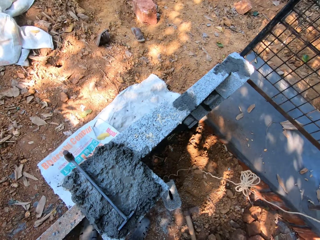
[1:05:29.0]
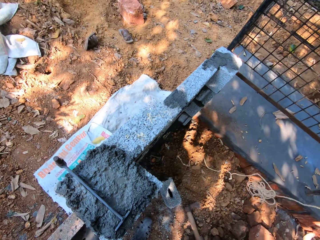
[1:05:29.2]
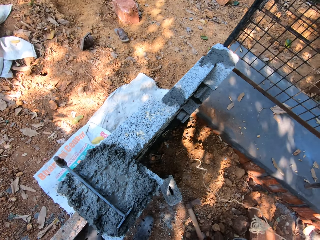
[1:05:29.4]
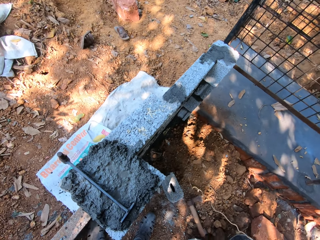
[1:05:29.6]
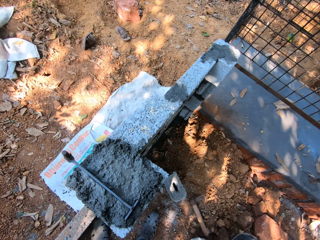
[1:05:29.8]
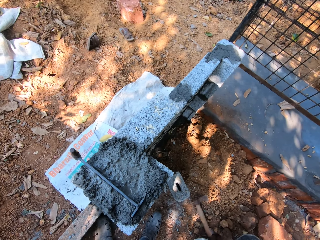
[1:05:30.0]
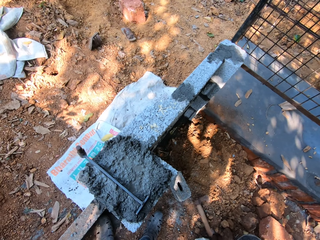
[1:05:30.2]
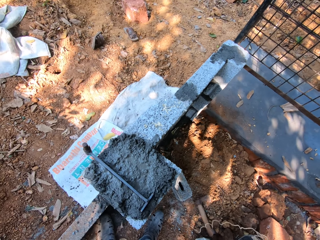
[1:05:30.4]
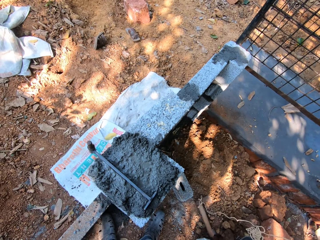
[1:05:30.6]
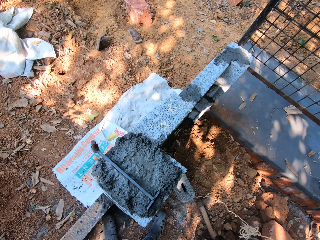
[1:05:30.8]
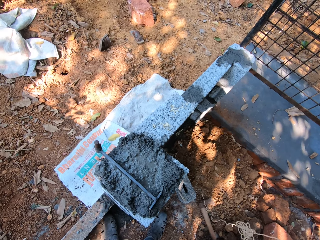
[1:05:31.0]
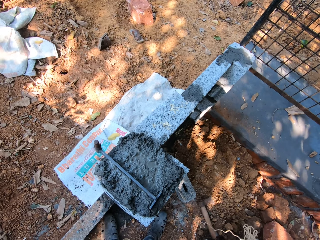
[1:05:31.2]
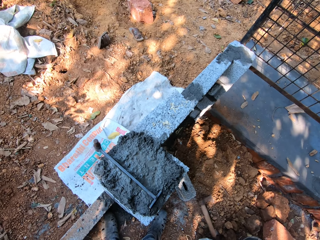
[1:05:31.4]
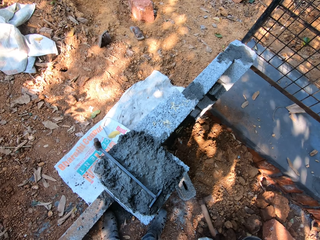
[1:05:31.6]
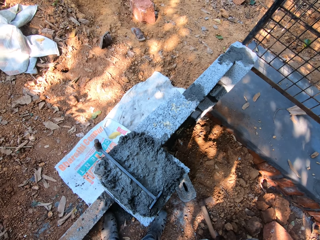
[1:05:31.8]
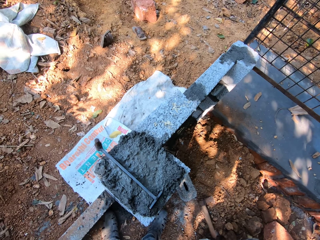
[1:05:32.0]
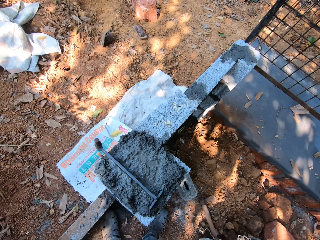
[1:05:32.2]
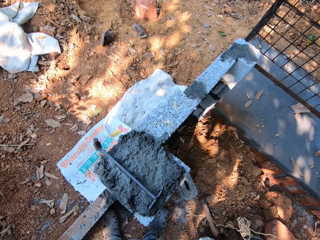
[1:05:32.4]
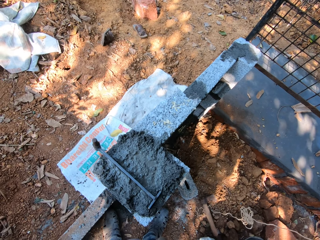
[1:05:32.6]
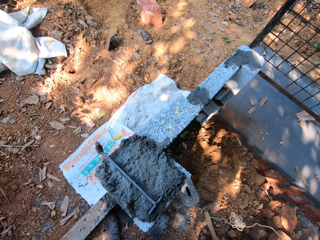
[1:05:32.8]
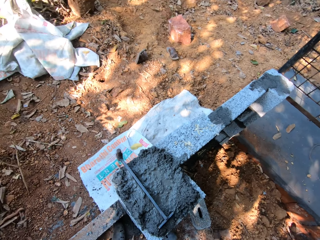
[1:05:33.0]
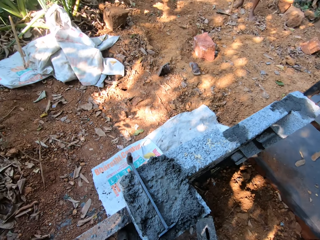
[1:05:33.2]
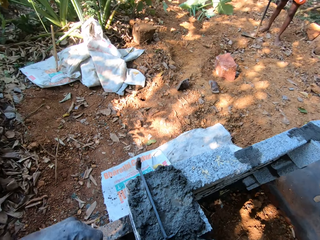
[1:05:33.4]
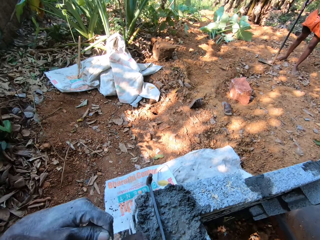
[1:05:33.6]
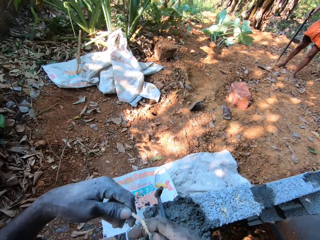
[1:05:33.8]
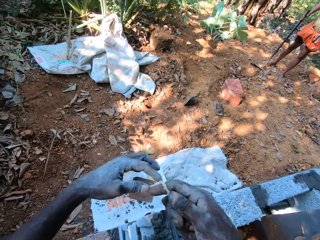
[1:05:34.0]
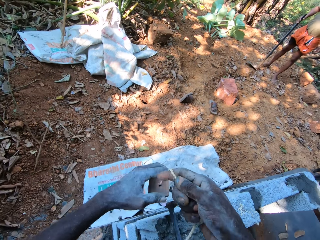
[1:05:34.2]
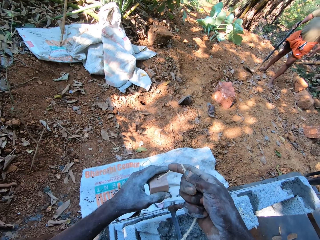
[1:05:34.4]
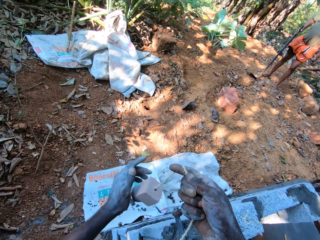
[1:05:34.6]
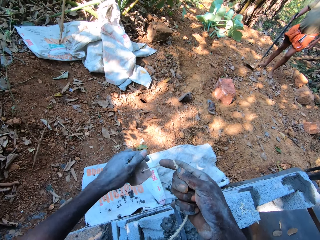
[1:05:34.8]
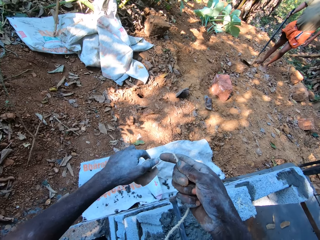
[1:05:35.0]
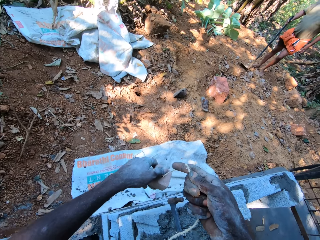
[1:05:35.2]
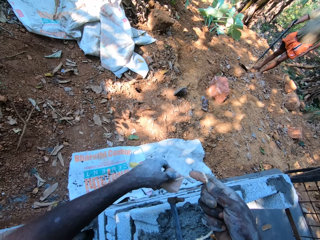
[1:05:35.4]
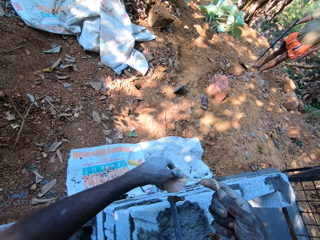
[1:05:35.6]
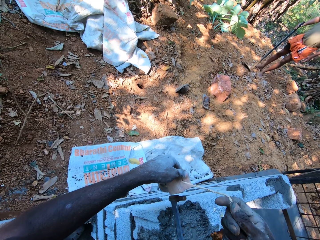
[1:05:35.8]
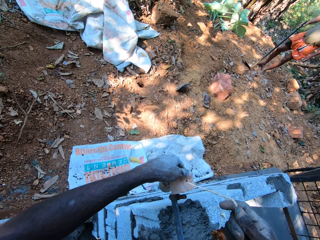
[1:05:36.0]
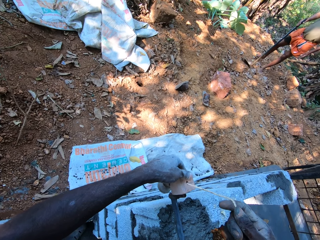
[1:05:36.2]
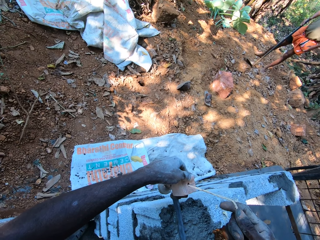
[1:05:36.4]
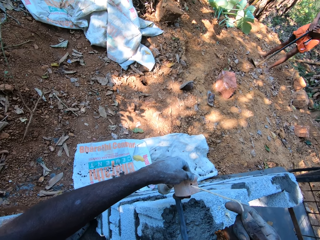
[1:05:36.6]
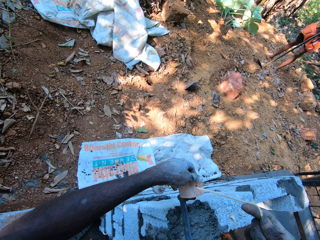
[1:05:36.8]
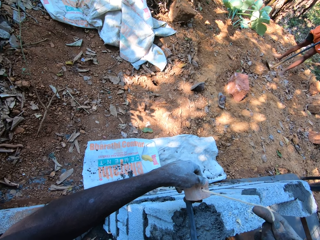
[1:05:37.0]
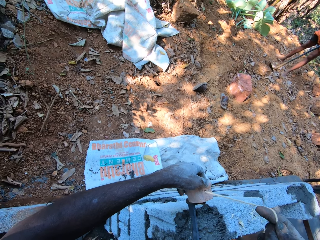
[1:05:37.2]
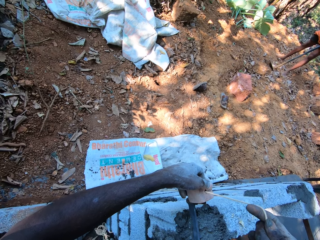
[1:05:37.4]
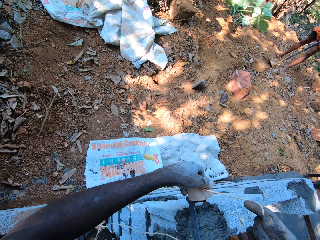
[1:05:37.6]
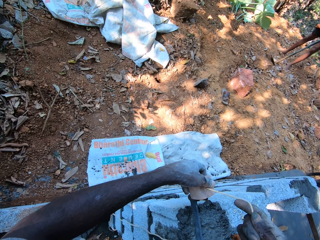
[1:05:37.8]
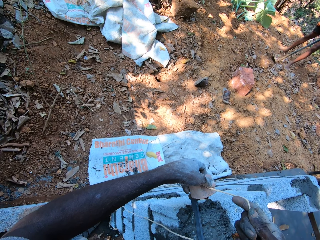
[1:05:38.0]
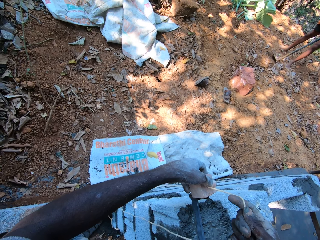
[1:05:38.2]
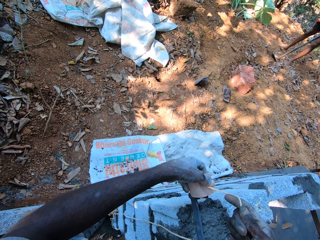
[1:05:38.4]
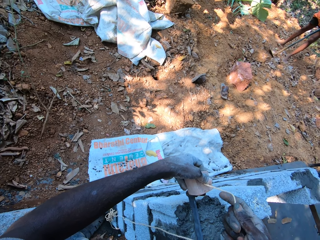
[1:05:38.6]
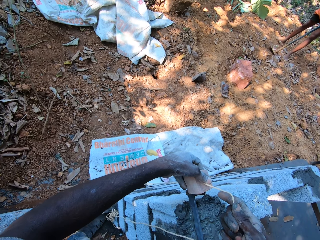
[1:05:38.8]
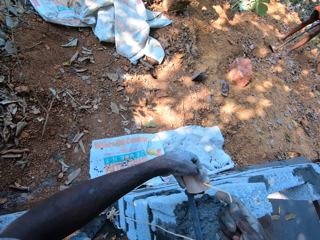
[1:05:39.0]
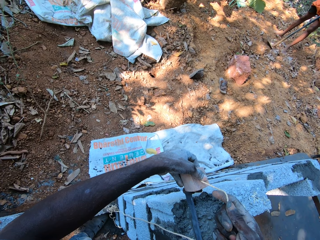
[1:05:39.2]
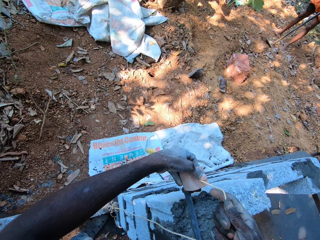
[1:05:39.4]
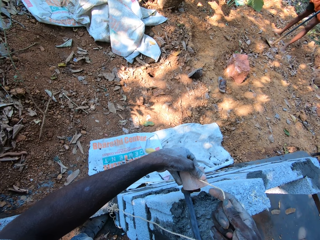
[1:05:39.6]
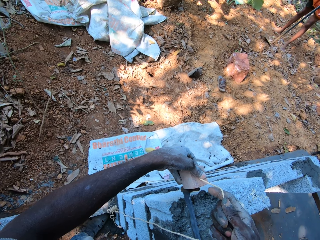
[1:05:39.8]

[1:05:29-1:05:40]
The camera wearer rotates the plumb line holder. He hooks the rope to the rod with his left hand. He holds the plumb line holder and drops the plumb line.

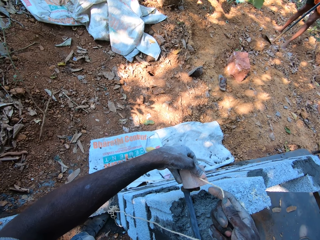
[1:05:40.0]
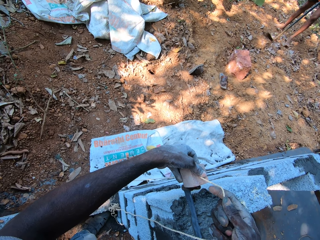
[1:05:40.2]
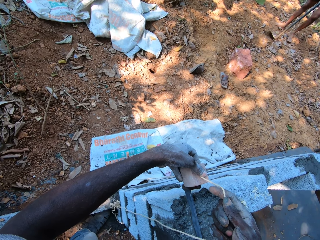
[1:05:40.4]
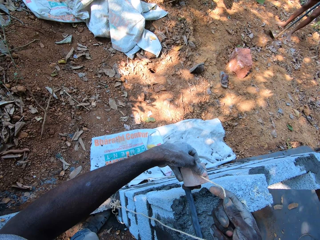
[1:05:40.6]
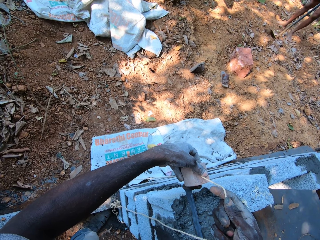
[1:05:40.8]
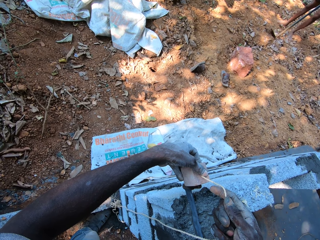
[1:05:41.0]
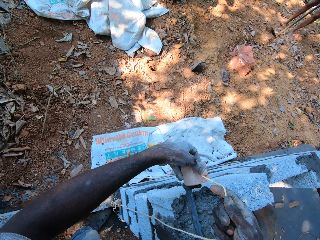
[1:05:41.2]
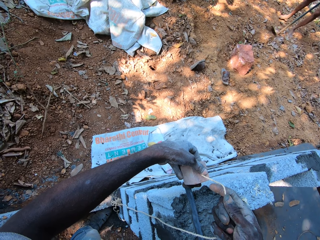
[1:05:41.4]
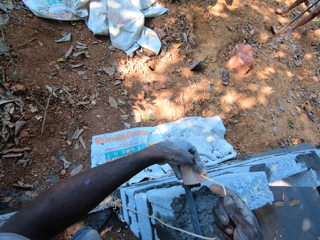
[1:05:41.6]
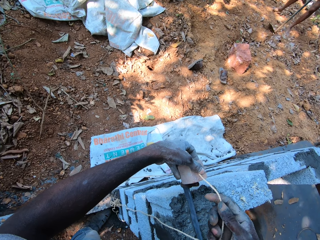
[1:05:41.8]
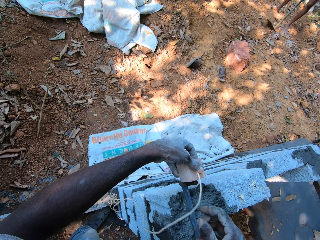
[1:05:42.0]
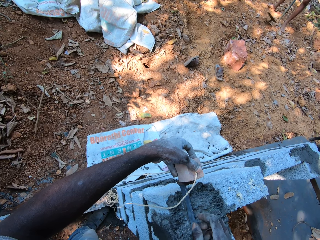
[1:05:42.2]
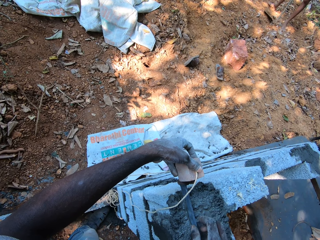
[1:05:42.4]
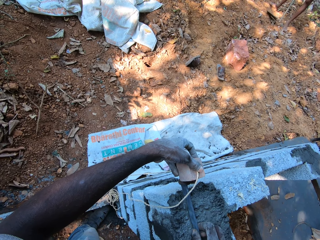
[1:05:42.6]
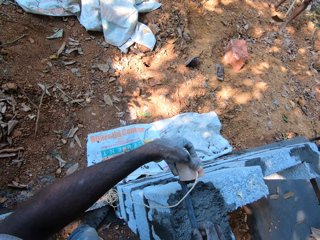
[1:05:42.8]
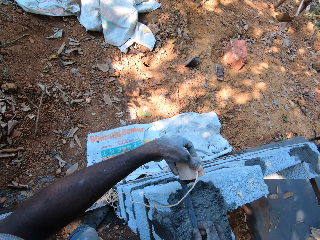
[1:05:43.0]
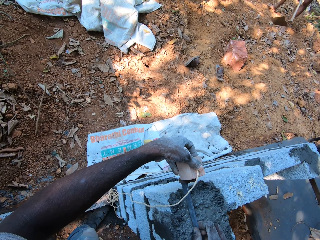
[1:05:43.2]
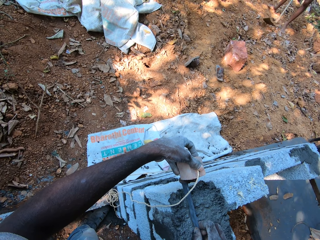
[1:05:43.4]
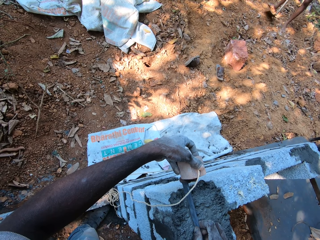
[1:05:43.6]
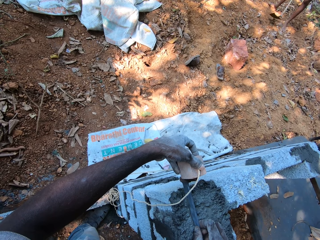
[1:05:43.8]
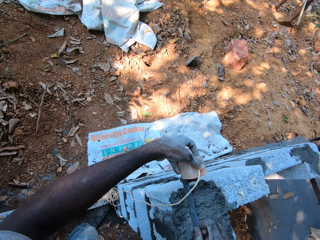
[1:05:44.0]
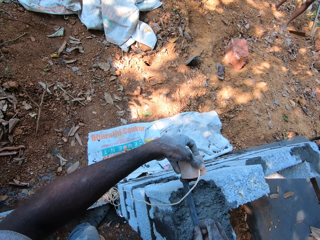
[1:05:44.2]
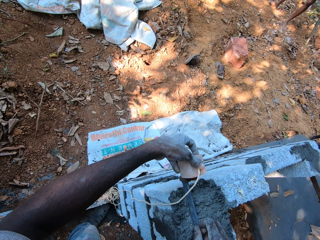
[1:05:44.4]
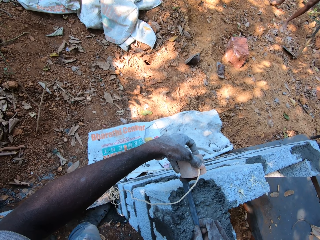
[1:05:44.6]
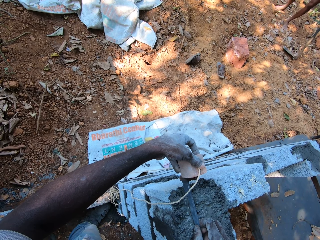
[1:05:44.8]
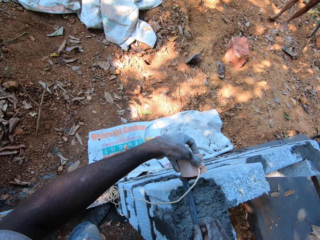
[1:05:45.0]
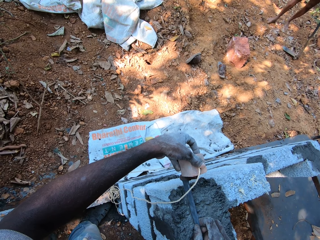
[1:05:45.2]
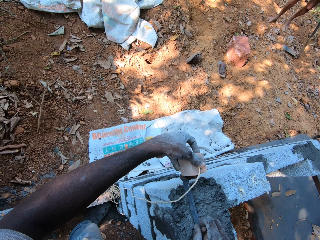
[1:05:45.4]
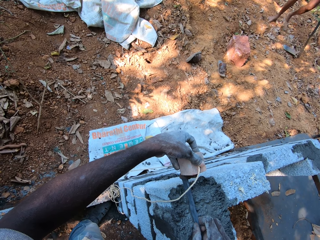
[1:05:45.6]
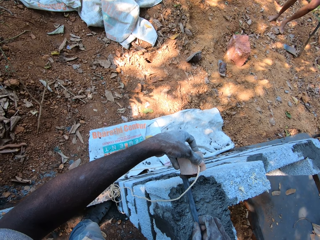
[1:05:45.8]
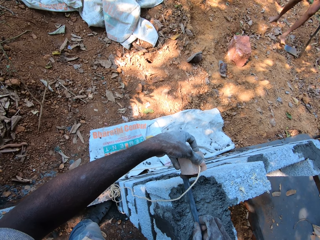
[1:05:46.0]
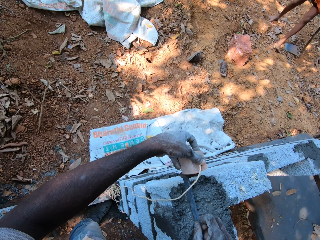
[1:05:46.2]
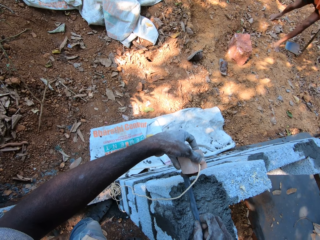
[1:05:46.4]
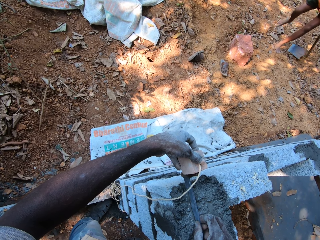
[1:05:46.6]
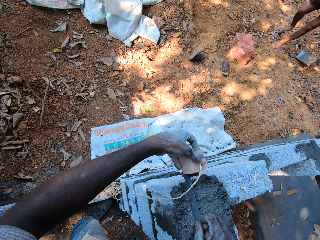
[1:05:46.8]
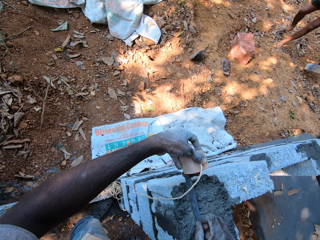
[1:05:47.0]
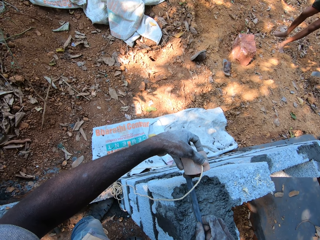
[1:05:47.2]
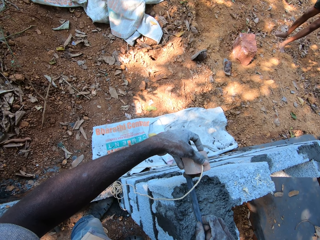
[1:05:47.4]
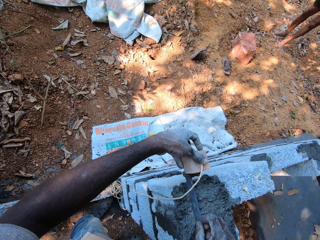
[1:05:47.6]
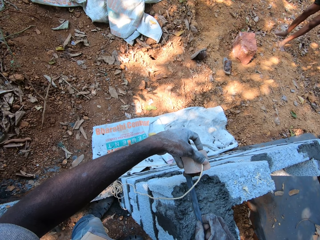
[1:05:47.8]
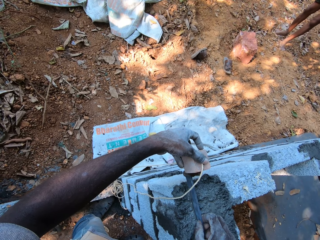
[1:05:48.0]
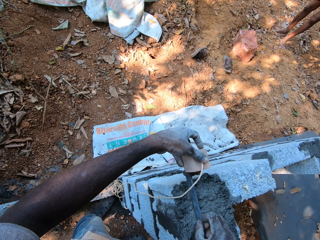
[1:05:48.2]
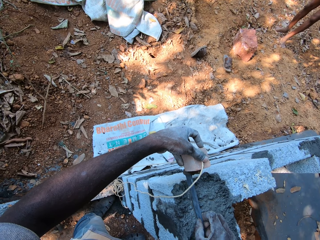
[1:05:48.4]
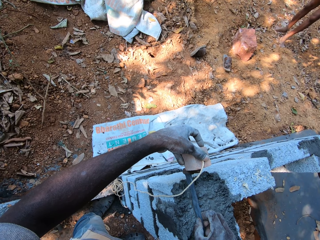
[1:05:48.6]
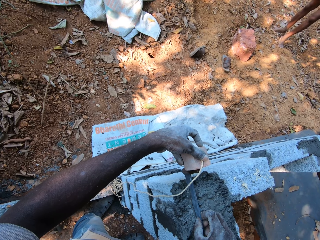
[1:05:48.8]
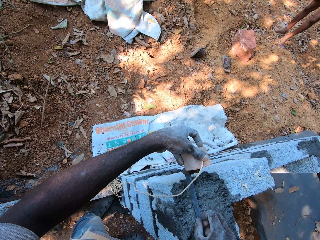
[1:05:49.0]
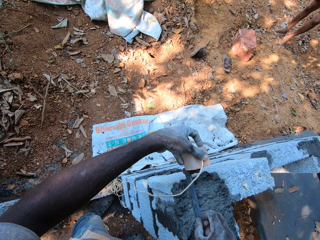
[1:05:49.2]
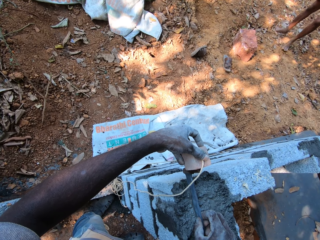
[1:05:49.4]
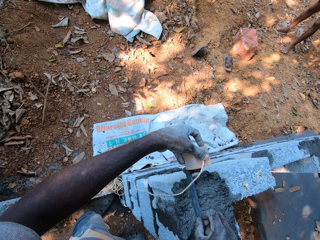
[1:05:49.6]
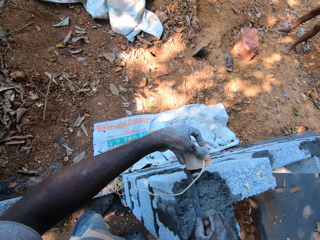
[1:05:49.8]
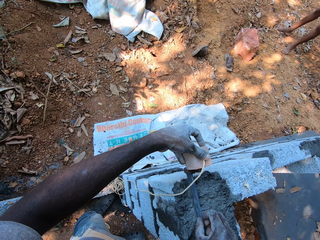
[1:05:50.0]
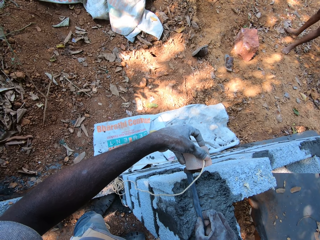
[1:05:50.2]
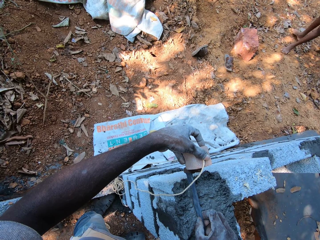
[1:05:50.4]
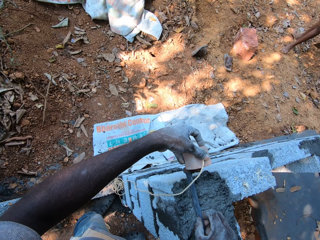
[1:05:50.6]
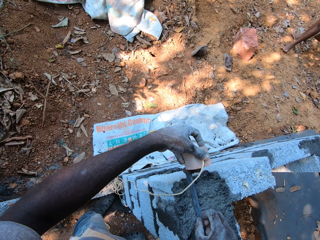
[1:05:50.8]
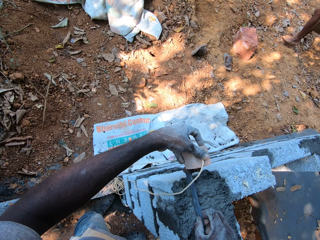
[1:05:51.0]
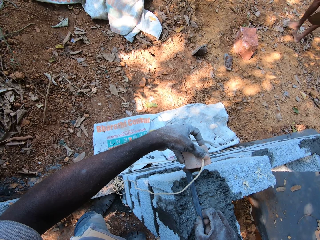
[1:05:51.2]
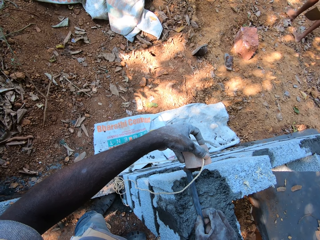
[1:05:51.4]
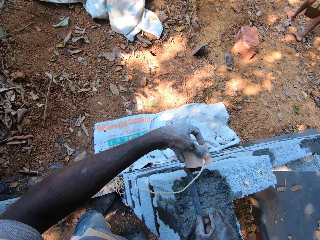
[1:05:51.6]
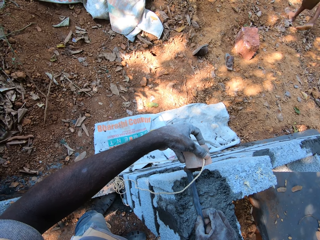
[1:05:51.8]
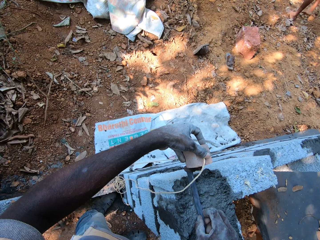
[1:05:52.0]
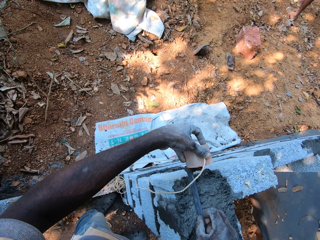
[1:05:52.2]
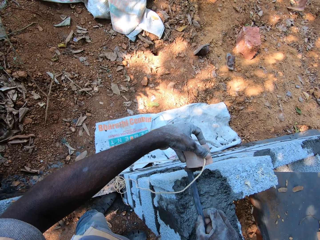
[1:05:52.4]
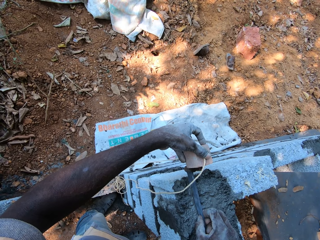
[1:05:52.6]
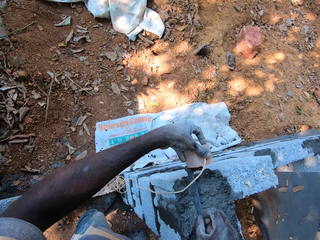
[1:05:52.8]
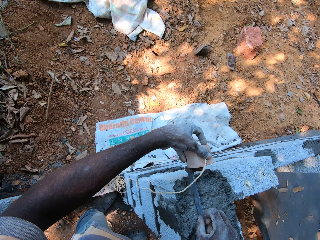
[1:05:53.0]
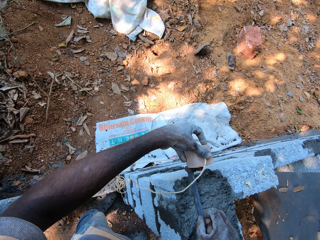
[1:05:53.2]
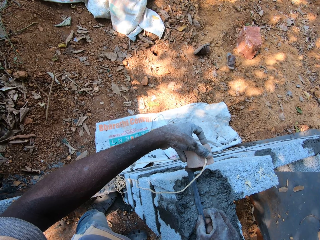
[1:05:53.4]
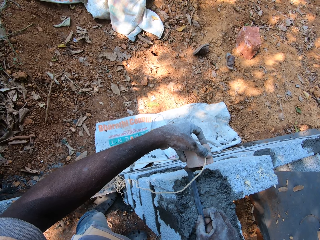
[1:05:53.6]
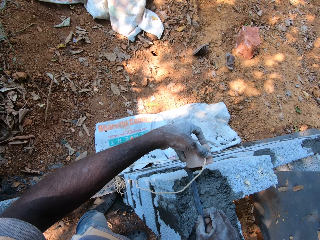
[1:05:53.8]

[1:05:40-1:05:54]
The camera wearer unhands the thread. He holds the rod with his right hand. A man moves with the hoe in his left hand.
